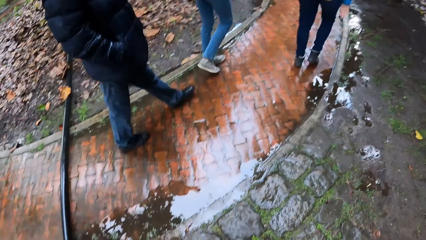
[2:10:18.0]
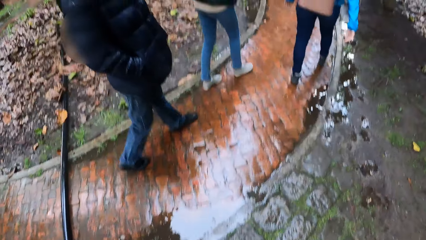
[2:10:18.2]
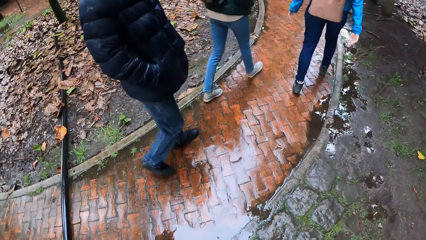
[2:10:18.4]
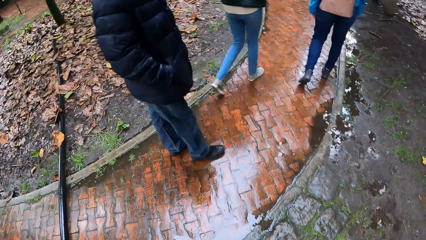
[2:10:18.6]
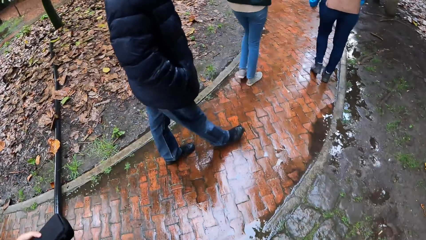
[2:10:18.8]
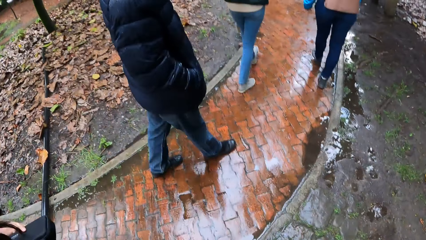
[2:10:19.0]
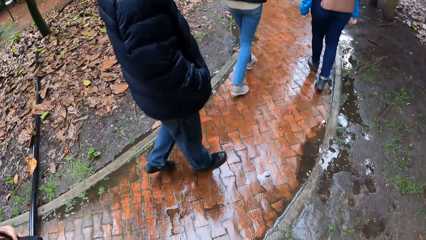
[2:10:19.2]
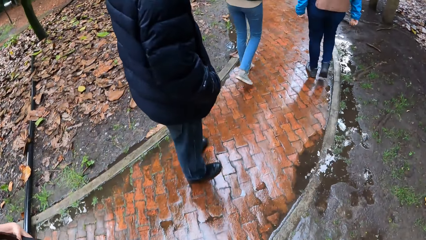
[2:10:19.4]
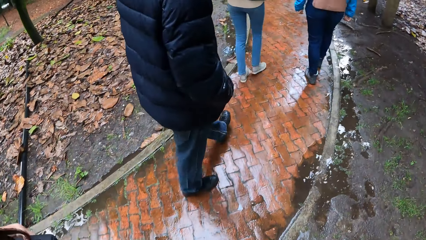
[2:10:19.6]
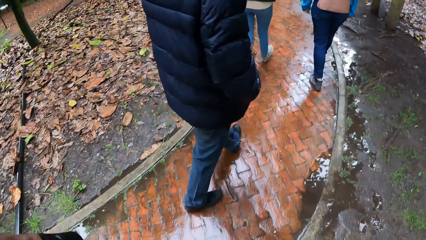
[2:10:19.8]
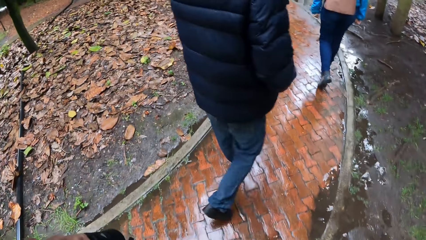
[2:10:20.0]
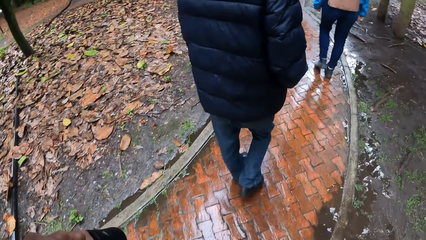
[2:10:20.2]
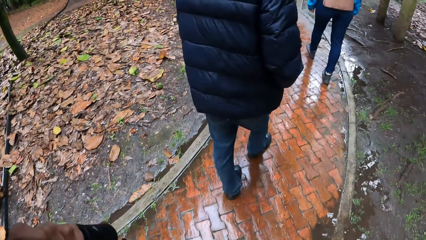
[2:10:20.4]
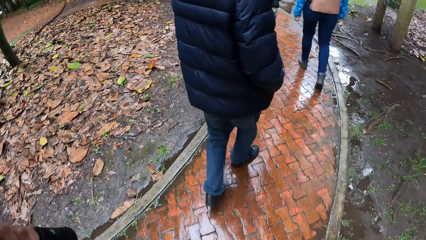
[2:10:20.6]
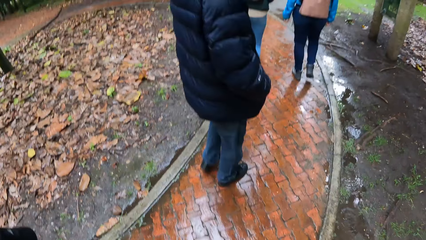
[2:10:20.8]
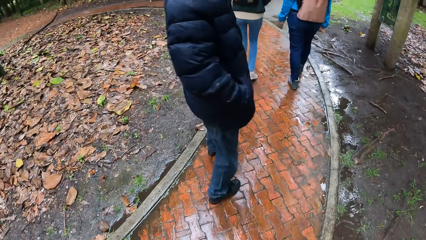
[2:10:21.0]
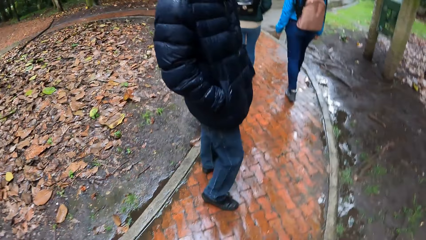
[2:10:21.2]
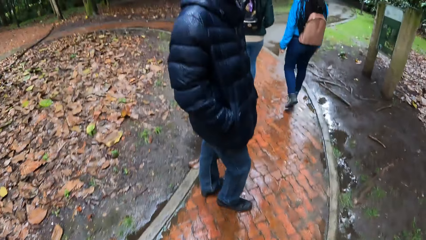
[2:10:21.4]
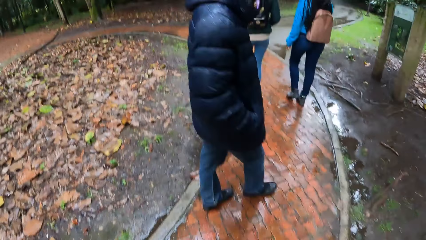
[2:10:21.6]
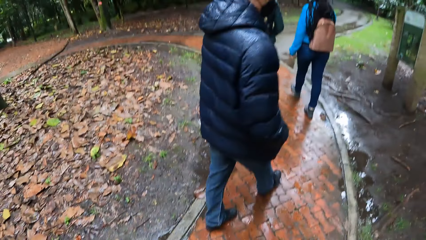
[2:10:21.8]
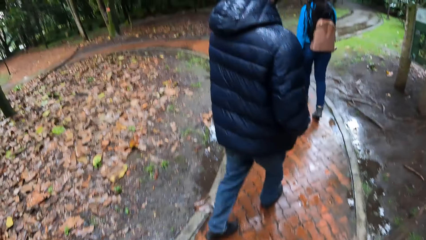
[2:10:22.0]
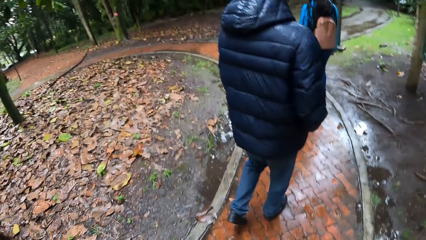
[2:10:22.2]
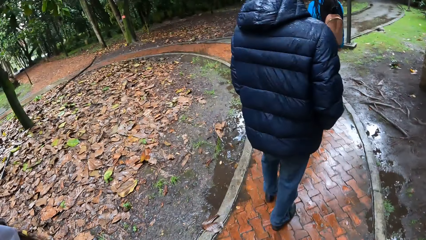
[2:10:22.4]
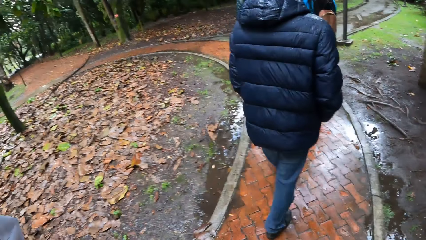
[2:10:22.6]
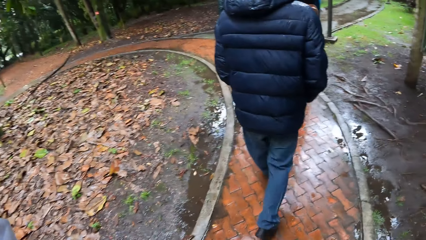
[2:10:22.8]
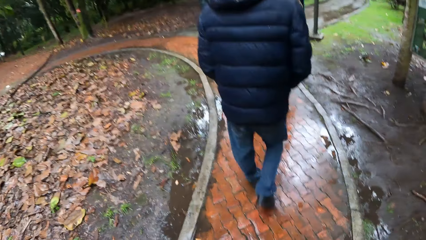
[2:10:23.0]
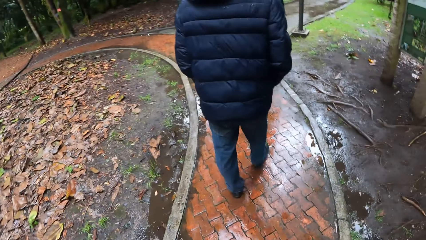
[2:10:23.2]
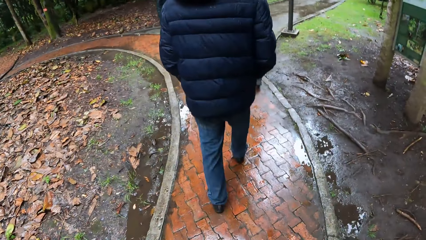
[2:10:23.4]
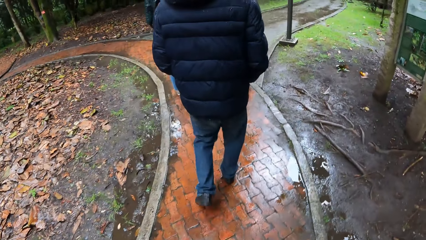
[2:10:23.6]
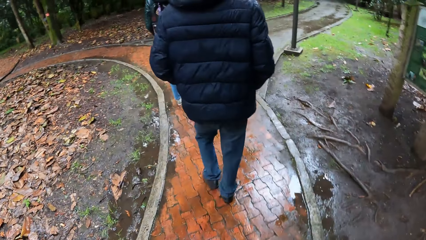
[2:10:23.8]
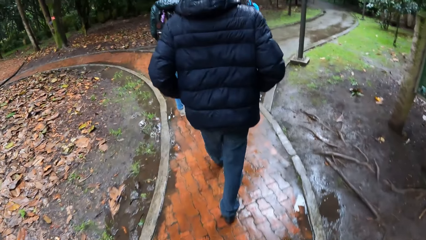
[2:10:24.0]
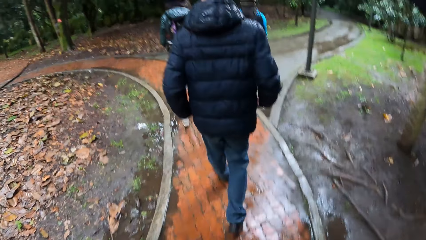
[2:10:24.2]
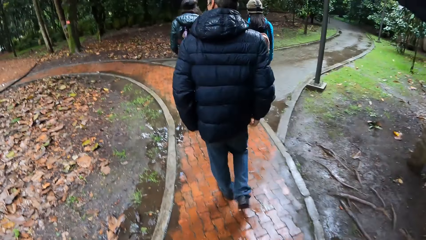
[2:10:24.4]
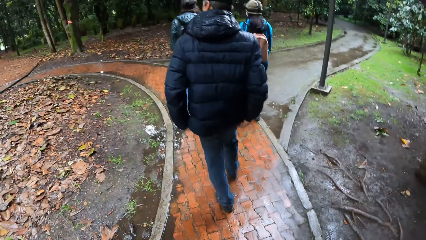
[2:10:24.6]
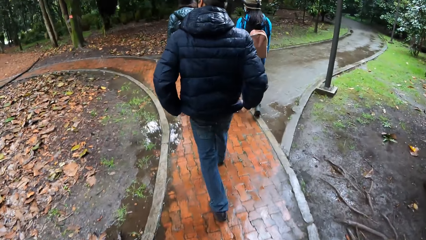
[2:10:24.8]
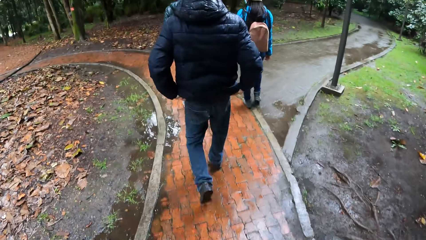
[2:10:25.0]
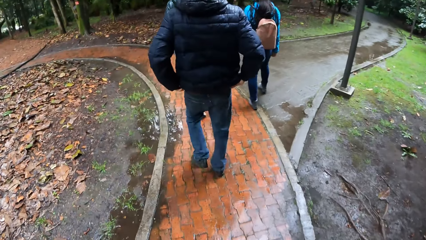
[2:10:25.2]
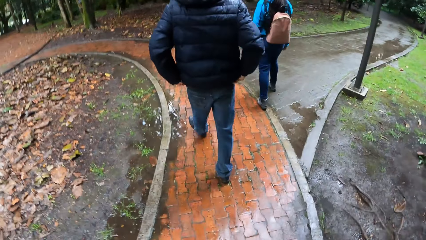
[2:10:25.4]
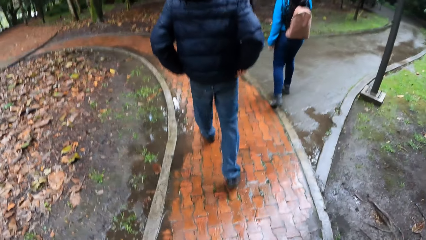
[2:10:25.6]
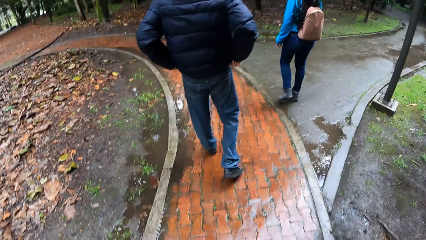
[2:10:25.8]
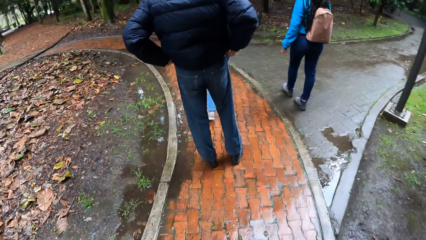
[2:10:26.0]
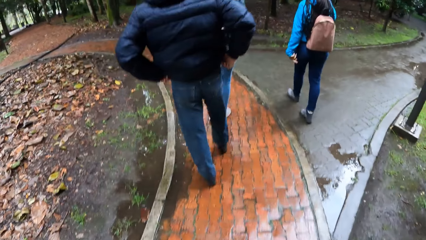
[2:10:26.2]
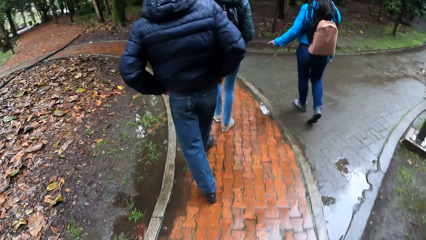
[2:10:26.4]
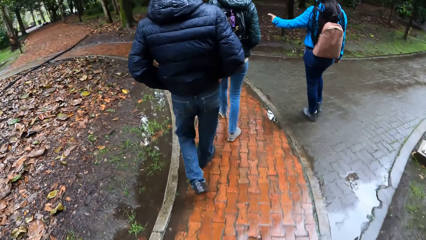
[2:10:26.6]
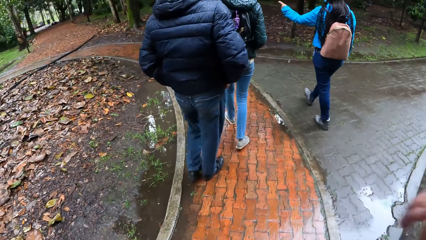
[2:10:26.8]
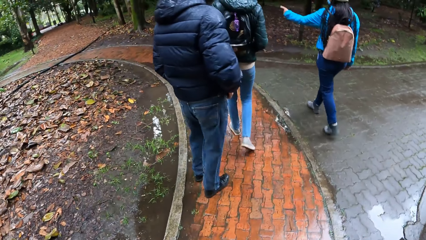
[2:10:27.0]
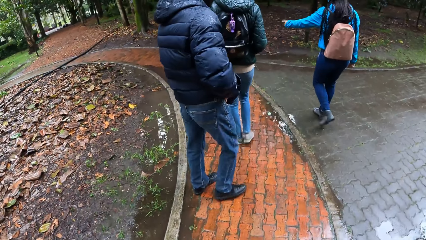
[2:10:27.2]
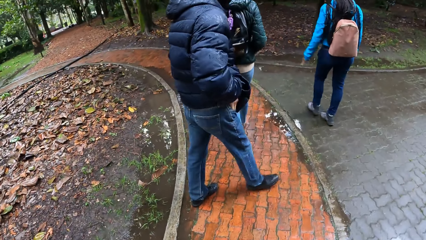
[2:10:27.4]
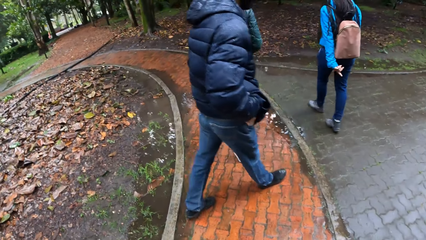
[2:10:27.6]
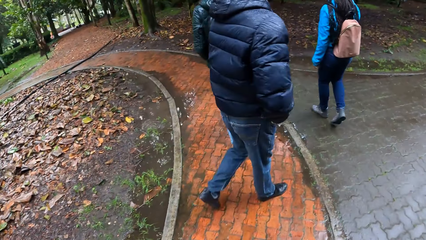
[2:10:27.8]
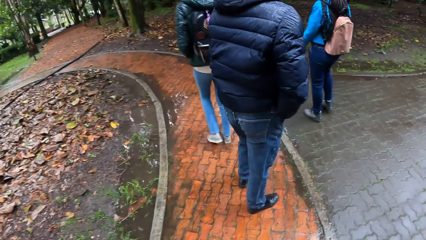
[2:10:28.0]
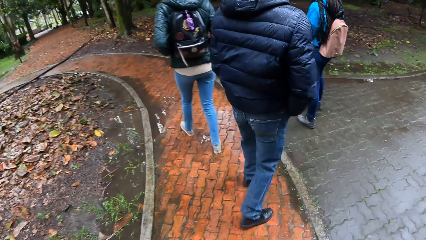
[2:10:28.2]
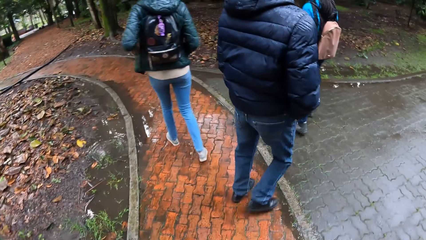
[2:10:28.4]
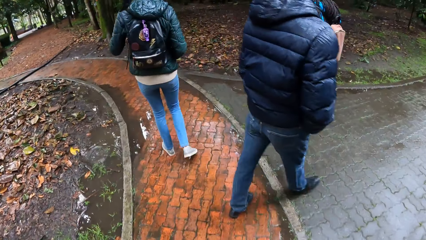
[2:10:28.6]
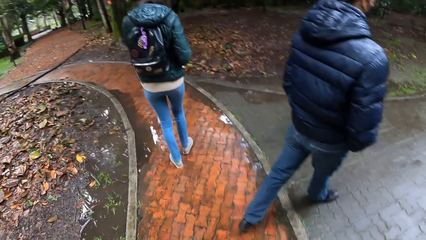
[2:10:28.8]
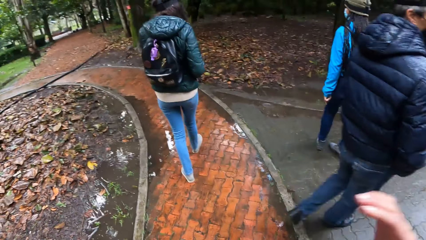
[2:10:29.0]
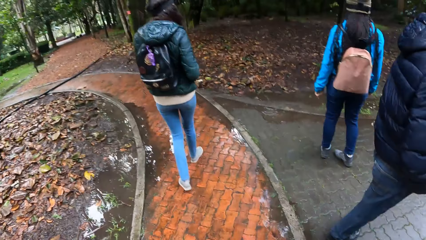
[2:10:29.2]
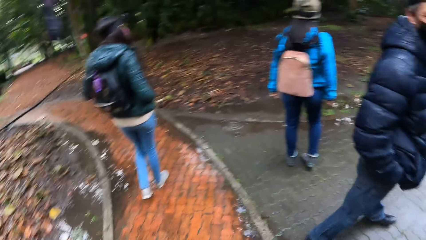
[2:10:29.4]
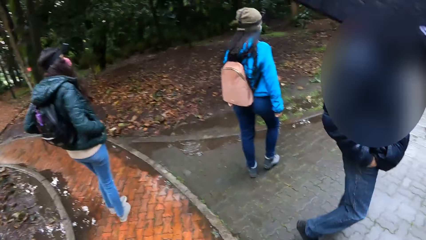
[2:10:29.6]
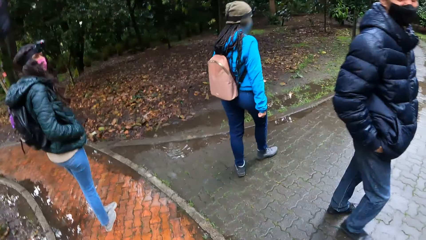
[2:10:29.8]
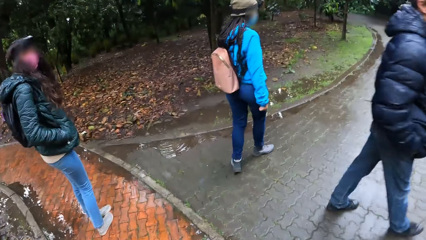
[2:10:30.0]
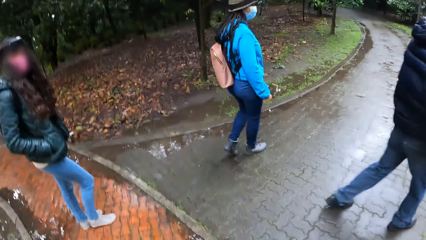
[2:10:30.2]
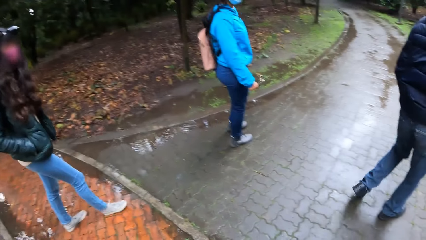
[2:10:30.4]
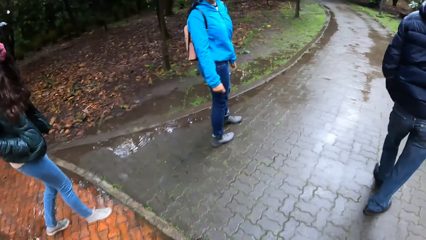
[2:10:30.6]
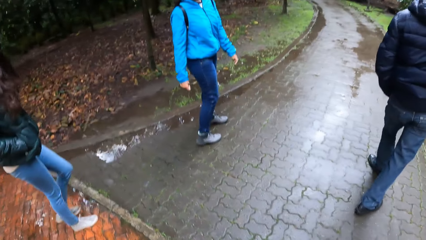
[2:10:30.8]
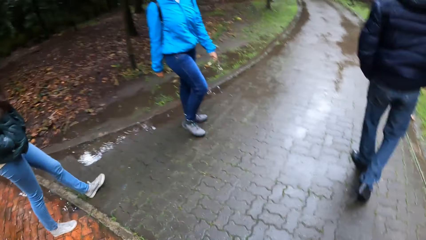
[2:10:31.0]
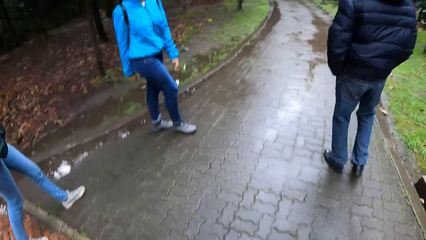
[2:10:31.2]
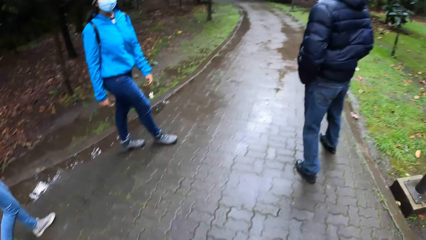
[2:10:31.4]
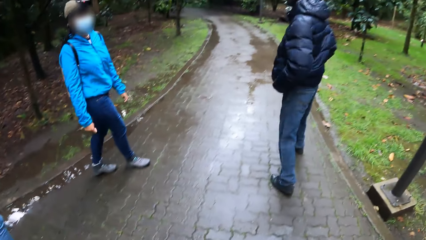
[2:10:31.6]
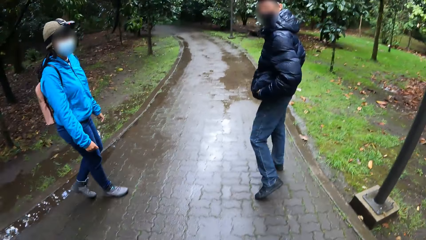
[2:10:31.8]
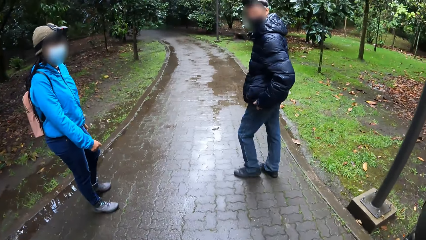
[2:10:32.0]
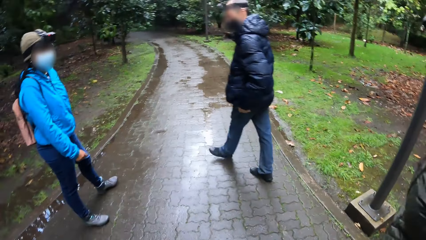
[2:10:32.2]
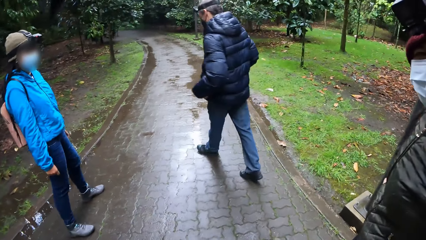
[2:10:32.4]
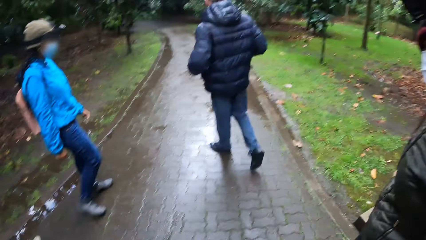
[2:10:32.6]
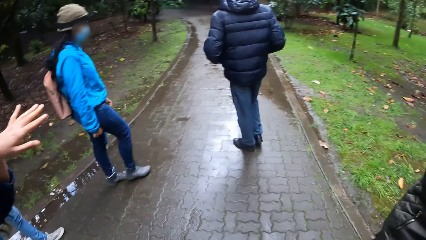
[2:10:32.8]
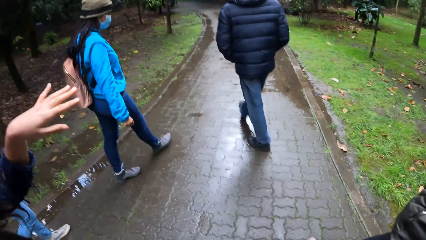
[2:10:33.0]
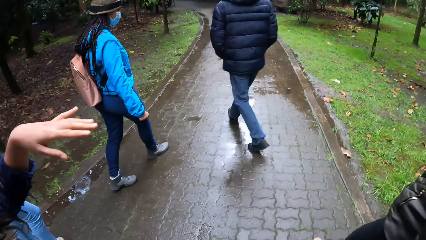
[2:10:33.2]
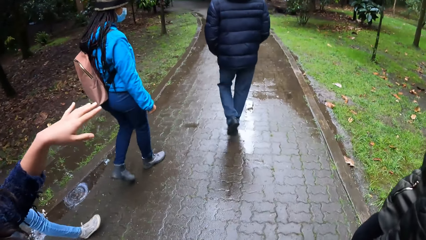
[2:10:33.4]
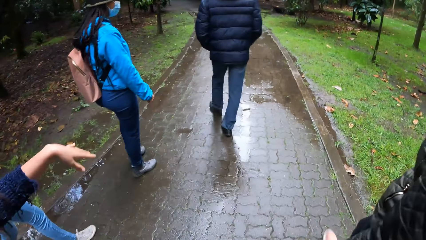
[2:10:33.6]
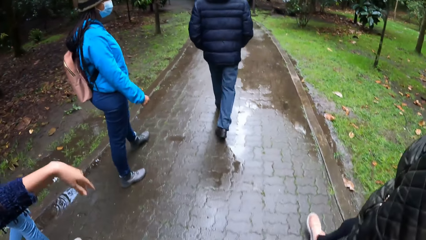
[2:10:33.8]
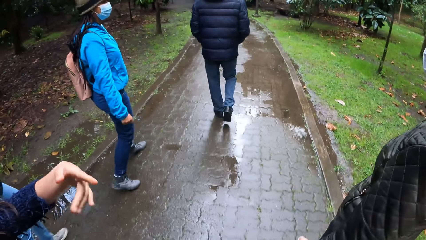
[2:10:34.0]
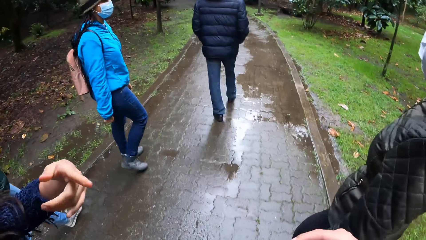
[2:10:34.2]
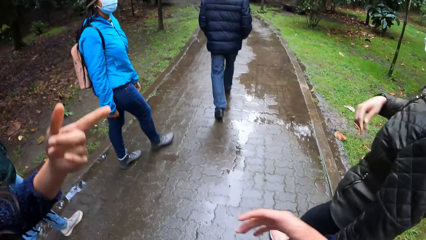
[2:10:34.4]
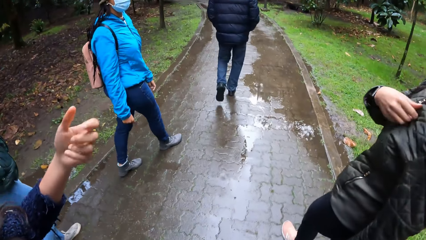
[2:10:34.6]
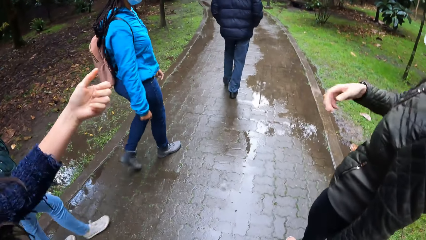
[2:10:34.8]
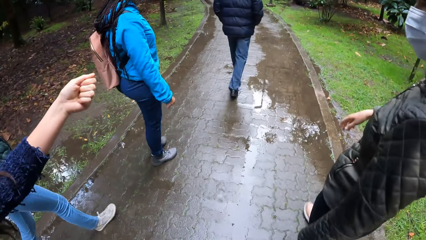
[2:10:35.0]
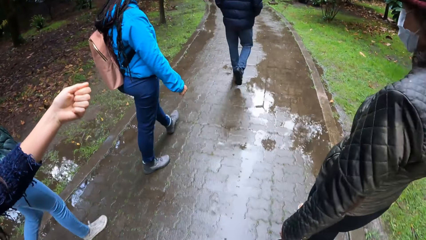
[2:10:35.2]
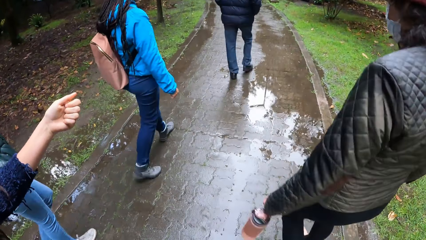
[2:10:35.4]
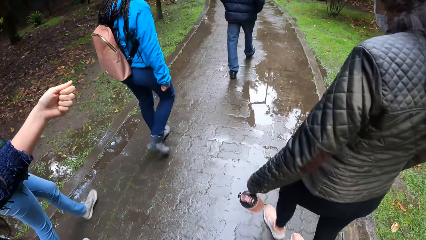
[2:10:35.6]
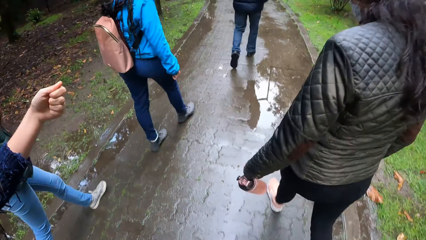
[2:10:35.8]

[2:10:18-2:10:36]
A man walks on the road. The camera wearer walks on a sidewalk. The man looks behind and walks on the road. The man adjusts his pants with both hands. He removes his hands from the pocket. A woman points her left index finger forward. The camera wearer touches her face with her right hand. The woman interacts with another woman. The man walks on the road and looks backward. A third woman looks backward. The first woman looks backward. A fourth woman interacts with the camera wearer. A fifth woman moves her hand. She points her right index finger at the camera wearer and interacts with the camera wearer and the fourth woman. The first woman walks on the road.
